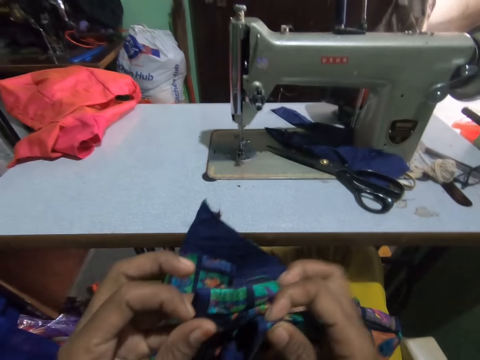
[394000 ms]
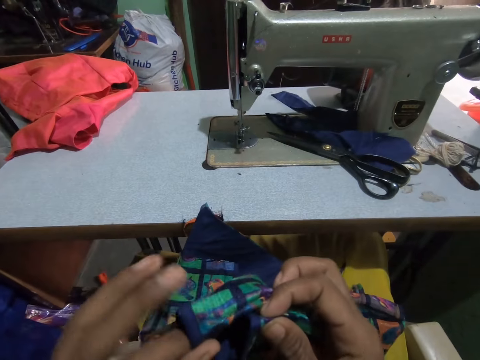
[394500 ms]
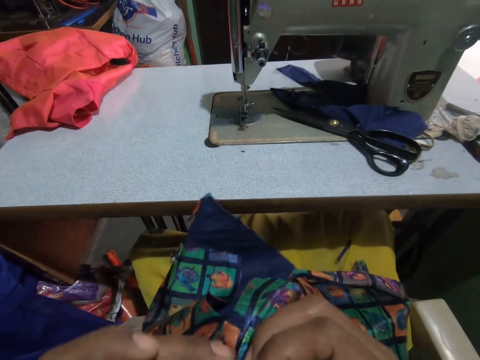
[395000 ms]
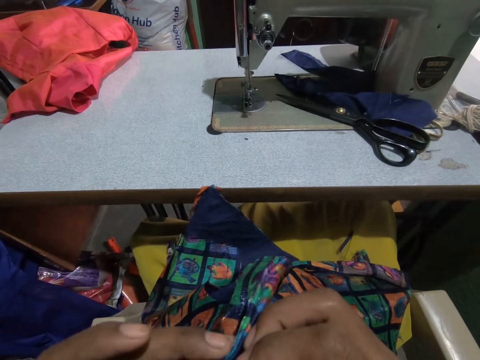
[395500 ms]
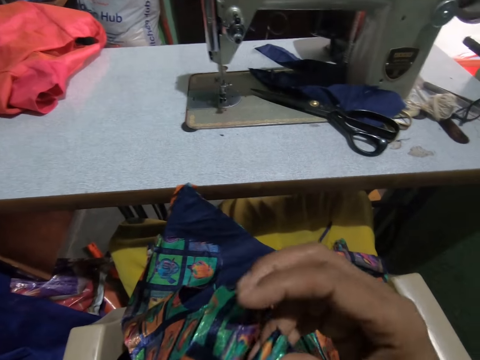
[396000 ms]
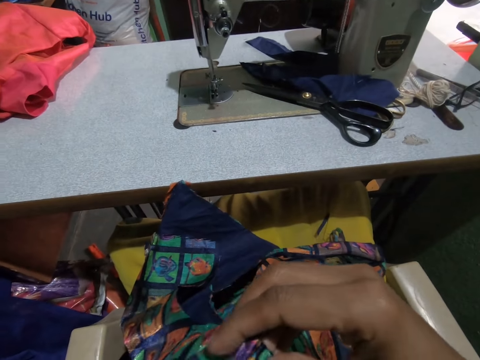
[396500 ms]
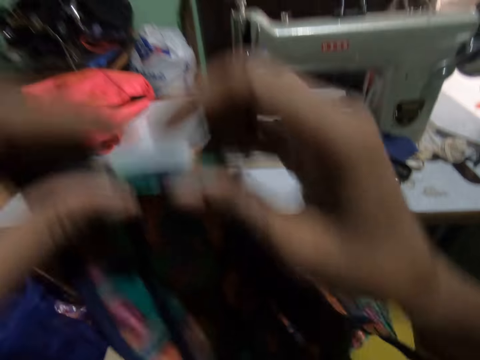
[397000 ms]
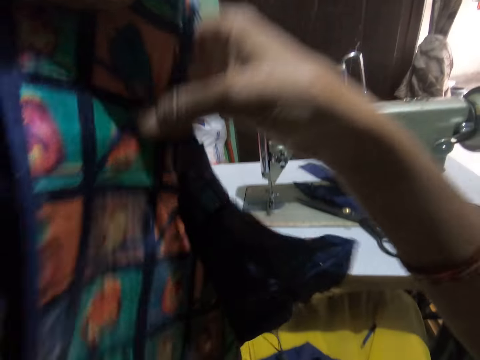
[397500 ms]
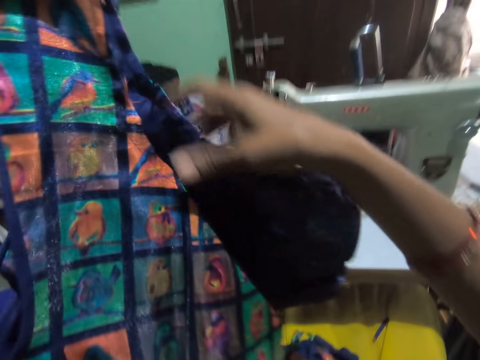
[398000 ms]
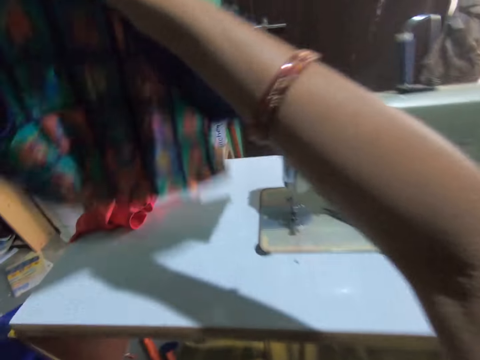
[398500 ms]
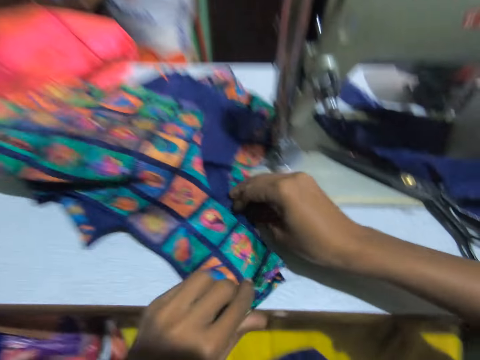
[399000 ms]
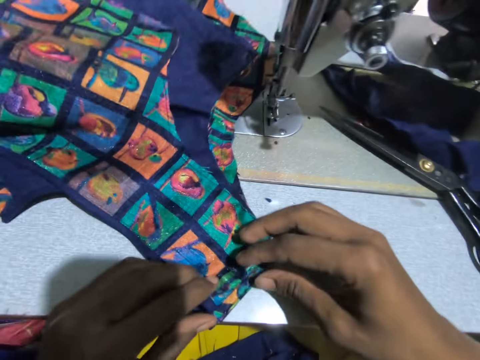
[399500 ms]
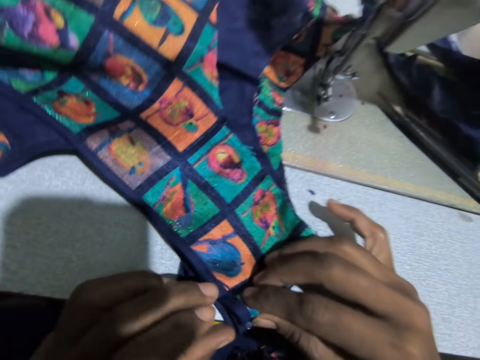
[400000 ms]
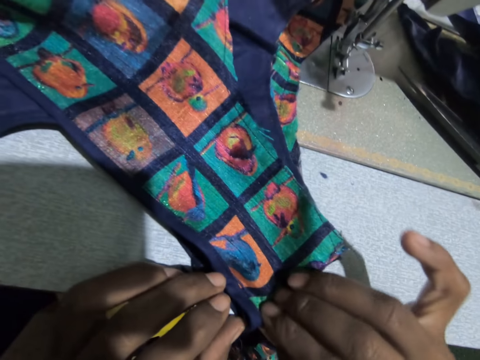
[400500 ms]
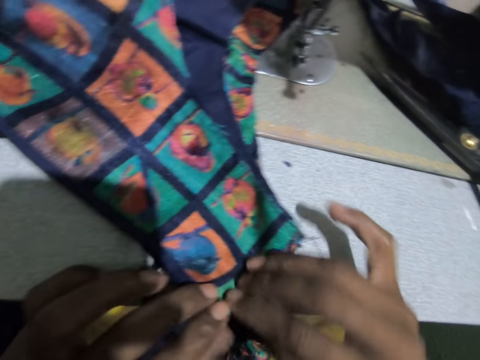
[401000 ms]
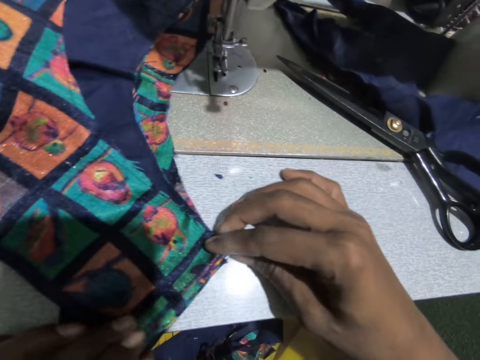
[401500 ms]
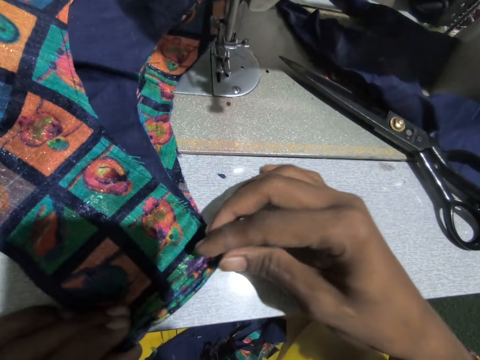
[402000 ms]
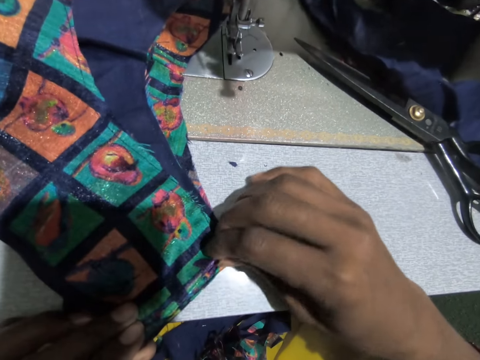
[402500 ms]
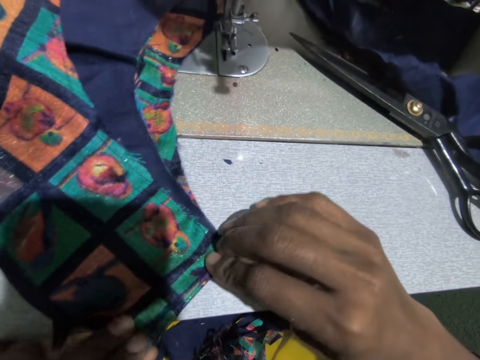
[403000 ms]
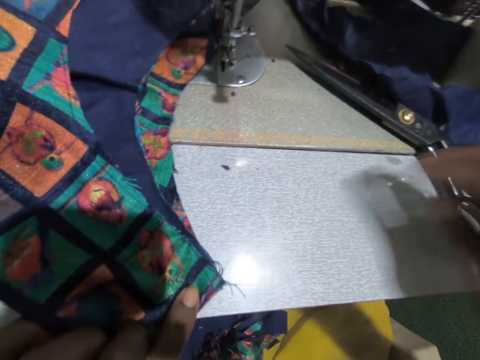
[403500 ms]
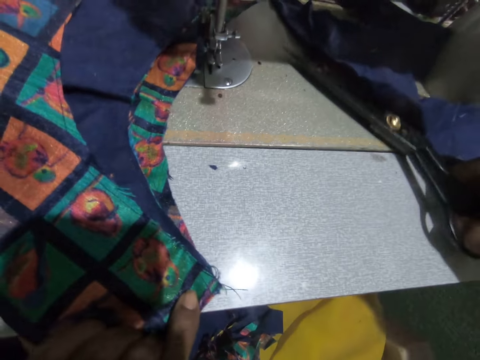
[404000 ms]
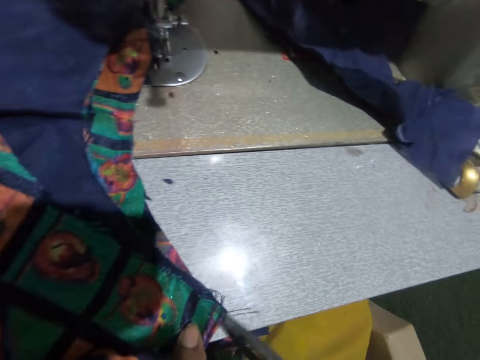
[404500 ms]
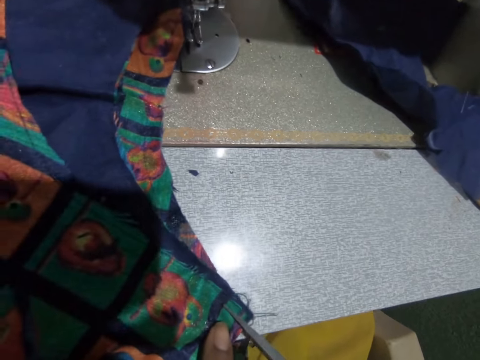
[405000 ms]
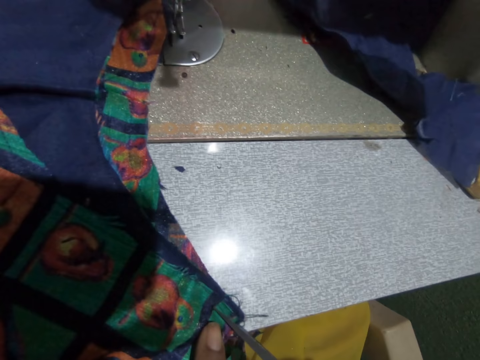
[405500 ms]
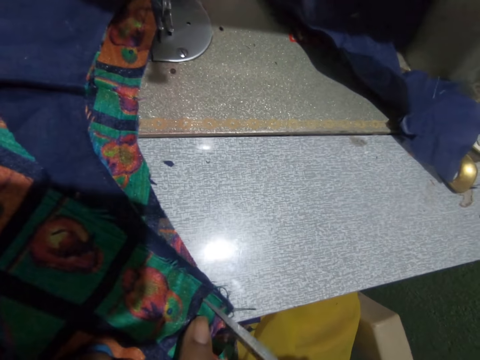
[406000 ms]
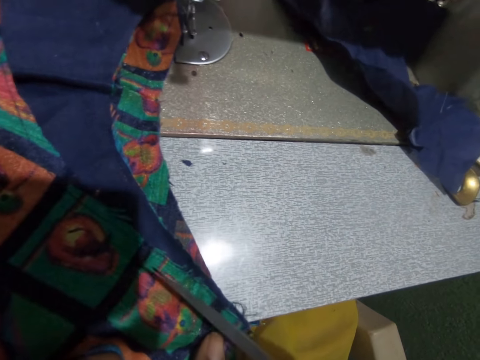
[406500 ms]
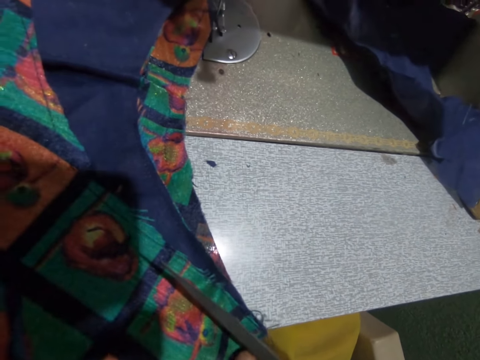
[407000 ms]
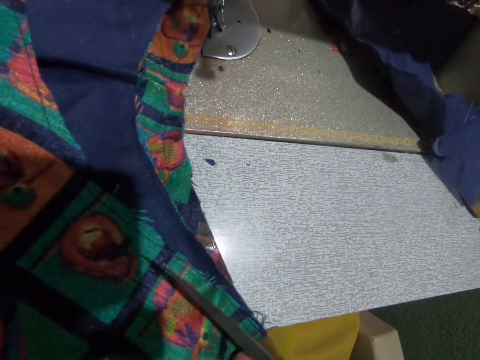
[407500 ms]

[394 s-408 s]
The camera wearer folds a part of the garment or material with both hands. She holds the material. She swings her hand. She raises the garment with her left hand. She aligns the edges of the garment with her right hand. She places the garment on the sewing machine table with both hands. She swings her hand. She holds the material. She aligns a part of the garment with both hands. She swings her hand. She picks up the scissors from the sewing machine table with her right hand. She cuts a part of the garment in her left hand with the scissors in her right hand.

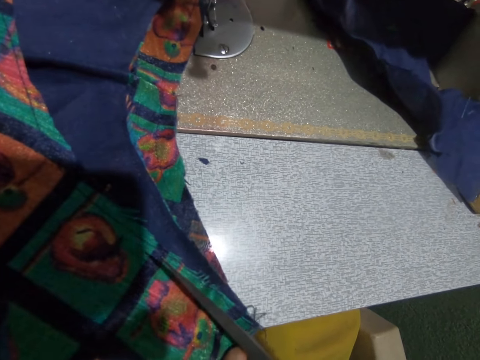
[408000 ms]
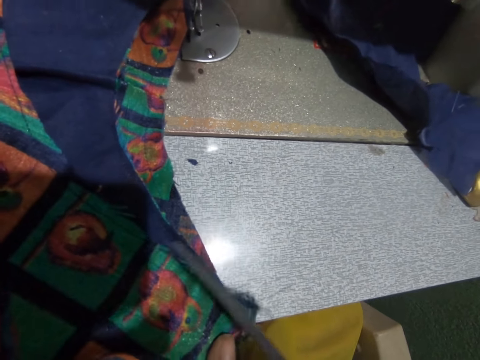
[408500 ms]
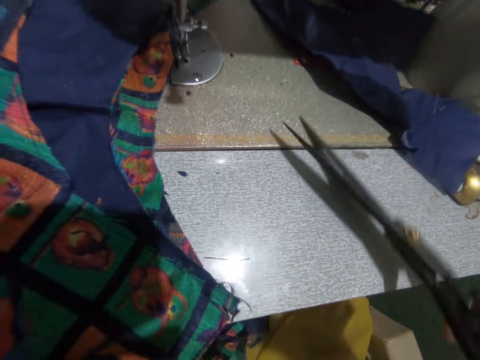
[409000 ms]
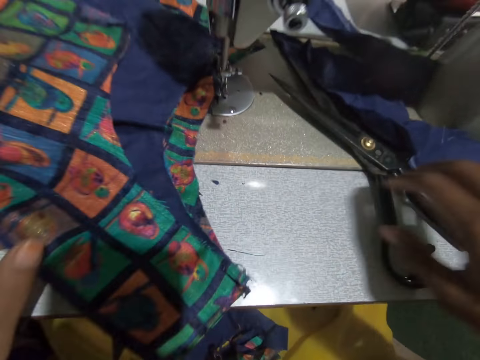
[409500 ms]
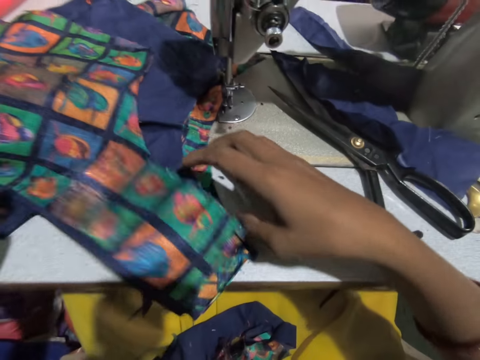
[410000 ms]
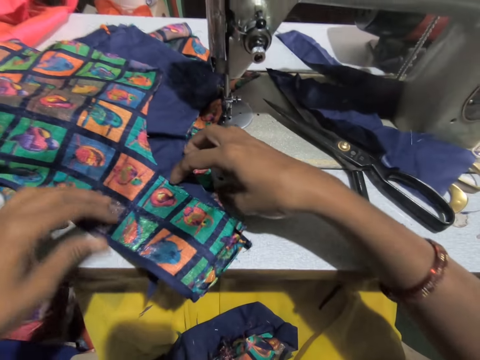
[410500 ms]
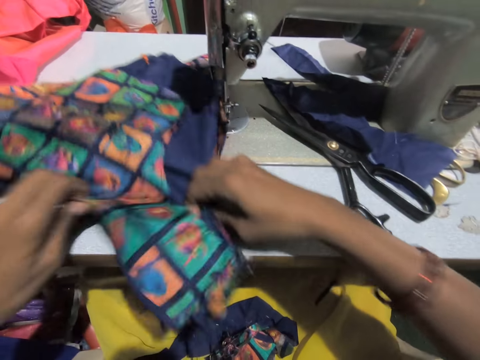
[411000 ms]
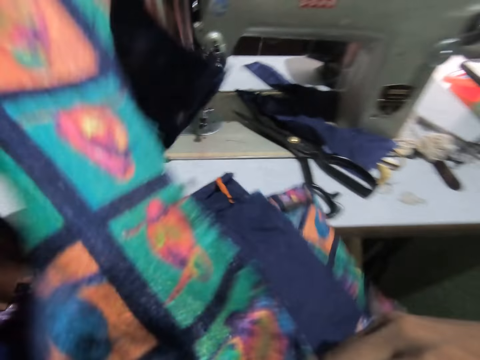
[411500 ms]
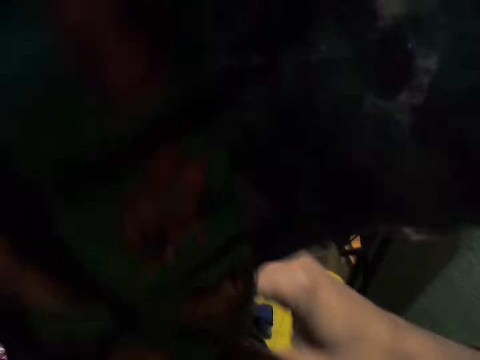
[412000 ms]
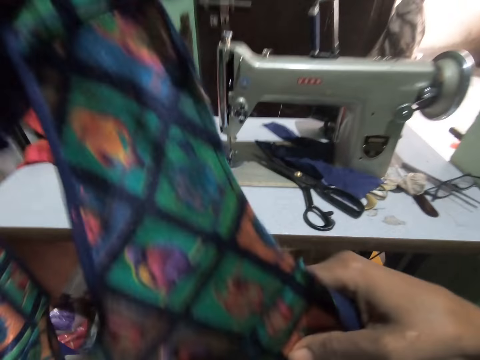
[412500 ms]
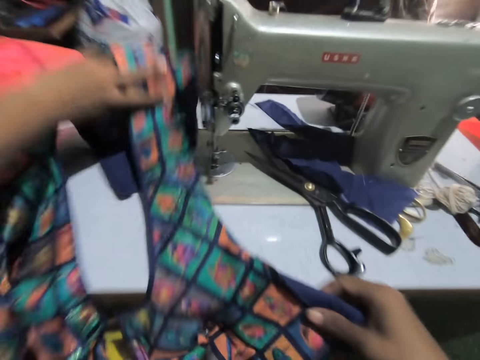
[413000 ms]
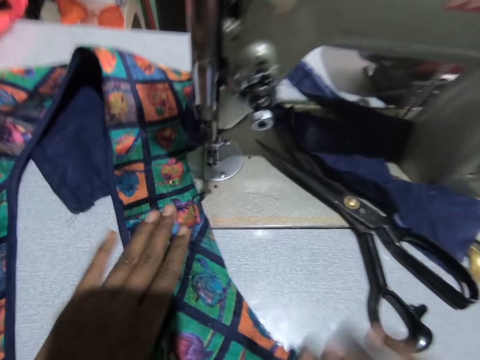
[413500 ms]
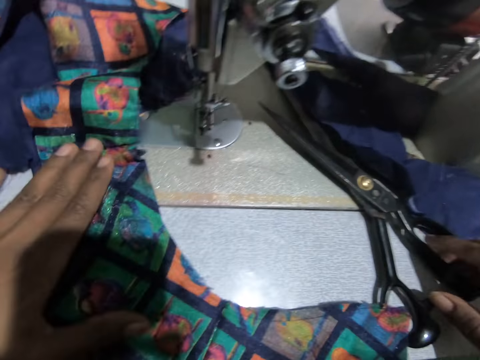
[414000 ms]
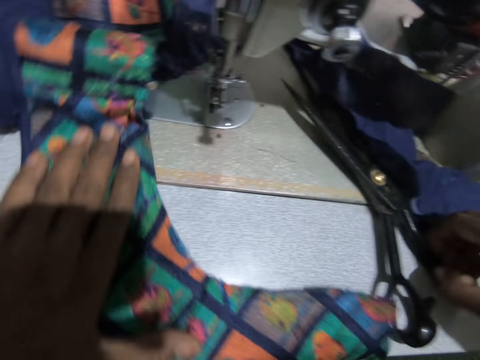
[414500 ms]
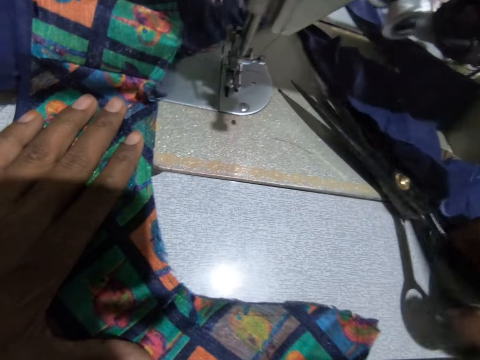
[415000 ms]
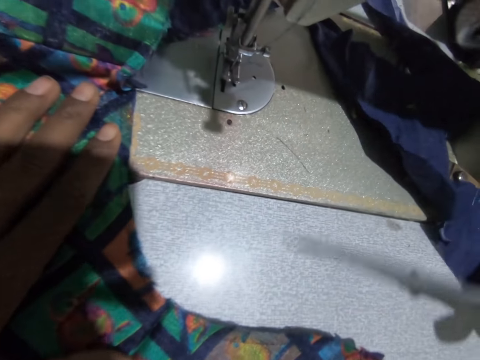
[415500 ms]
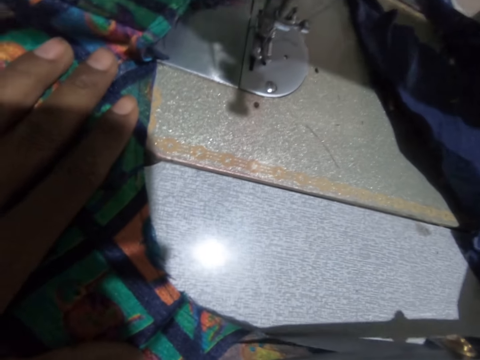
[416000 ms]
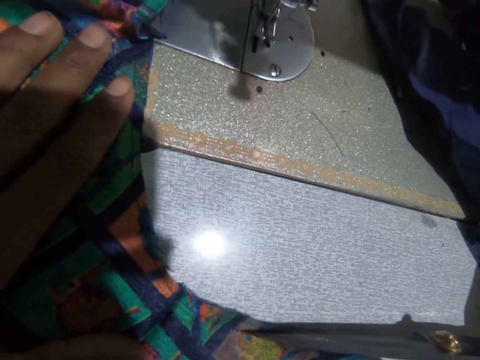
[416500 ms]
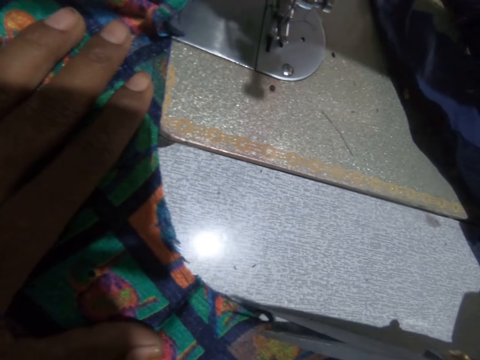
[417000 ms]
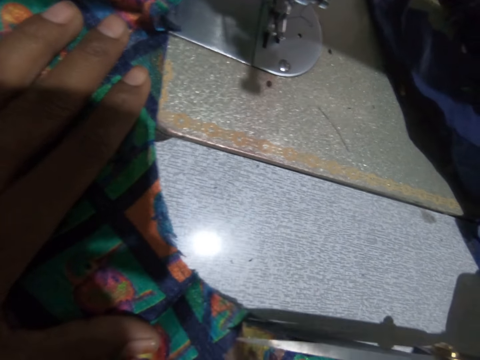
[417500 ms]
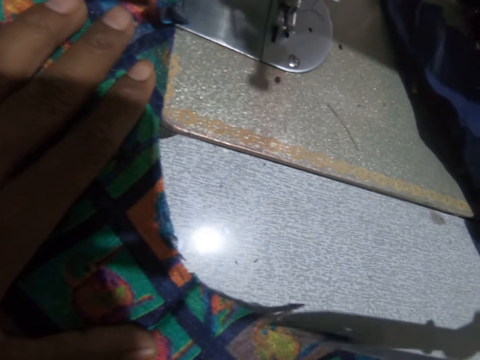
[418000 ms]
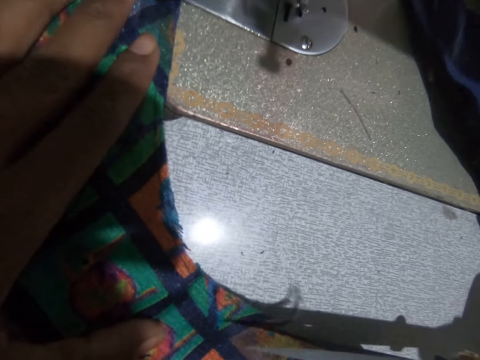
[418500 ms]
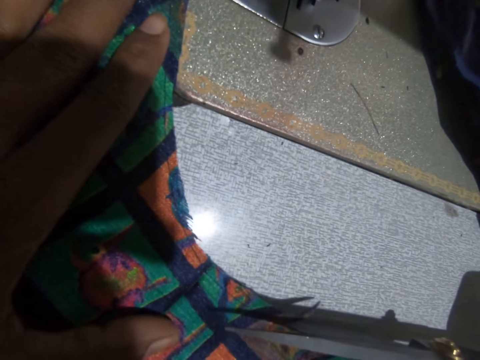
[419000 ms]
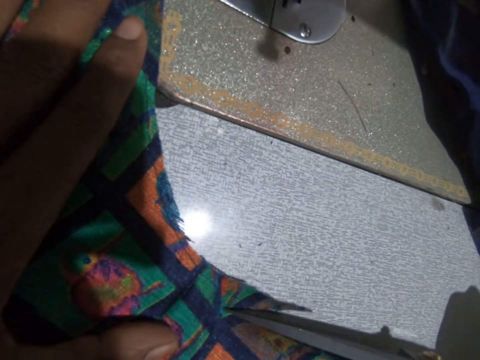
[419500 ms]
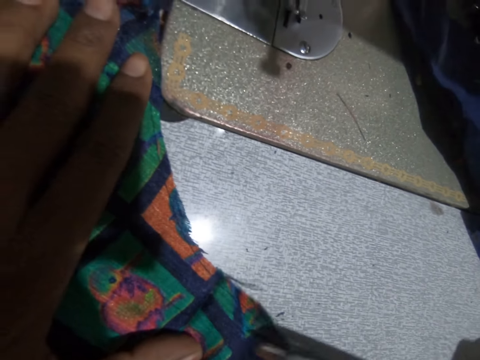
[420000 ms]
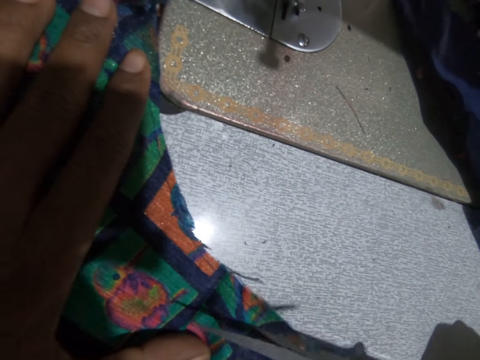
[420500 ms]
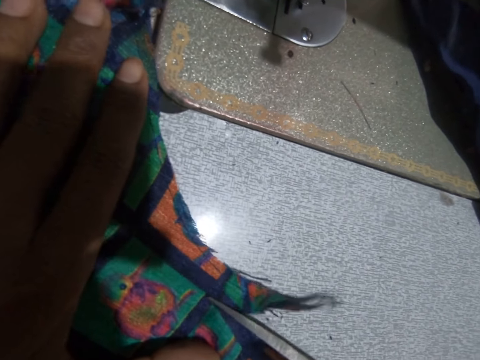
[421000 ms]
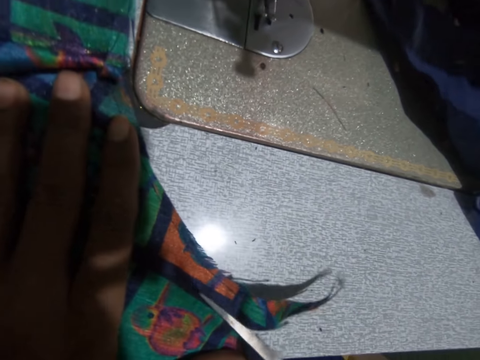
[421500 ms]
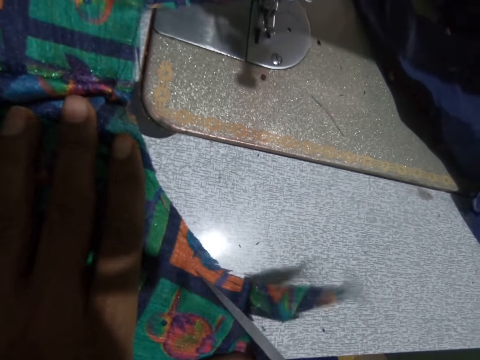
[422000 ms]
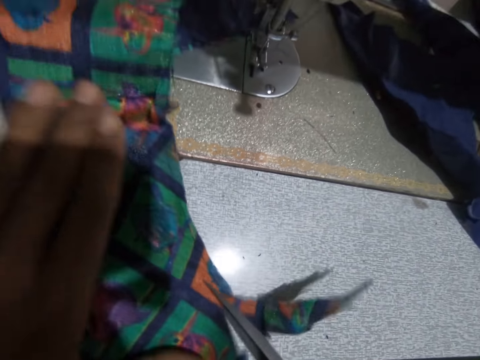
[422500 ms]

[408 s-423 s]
The camera wearer swings her hand. She places the scissors on the sewing machine table with her right hand. She swings her hand. She unfolds the material or garment. She adjusts the garment with both hands. She drops the material. She swings her hand. She picks up the scissors from the sewing machine table with her right hand. She cuts the edges of the garment in her left hand with the scissors in her right hand.
